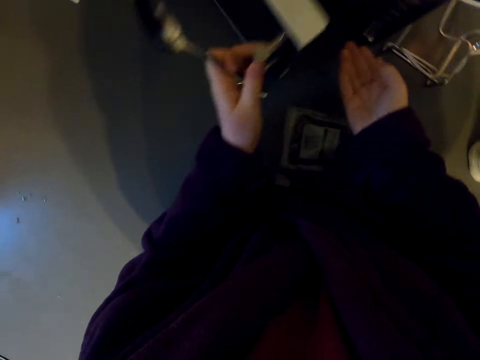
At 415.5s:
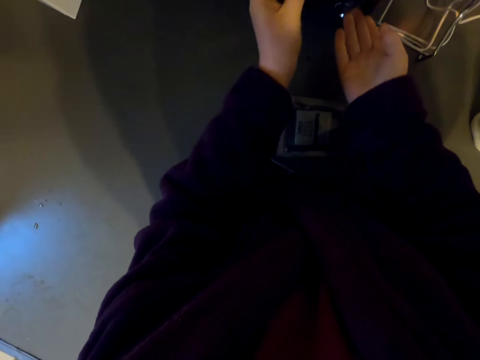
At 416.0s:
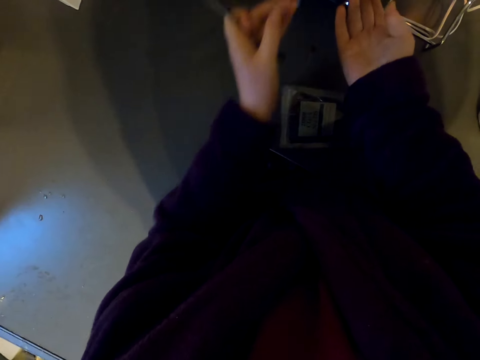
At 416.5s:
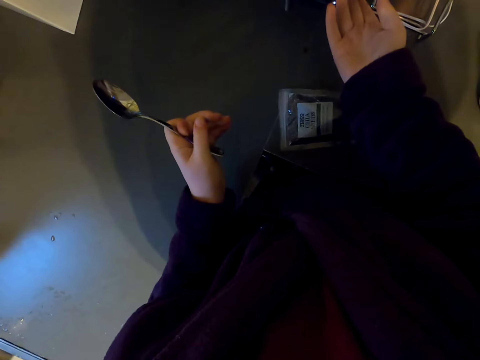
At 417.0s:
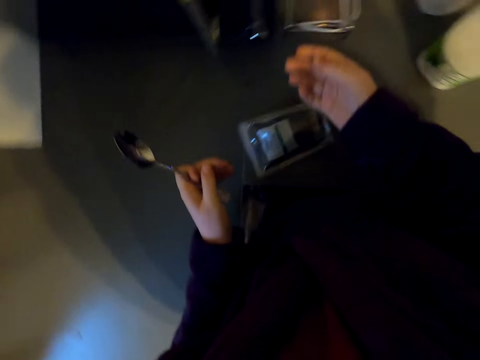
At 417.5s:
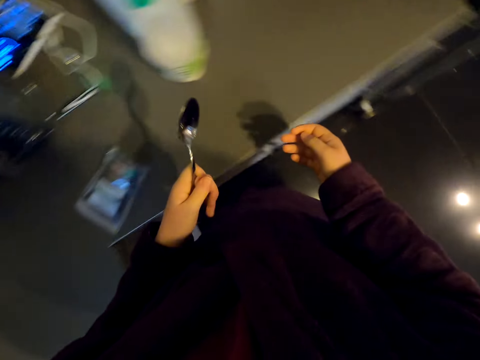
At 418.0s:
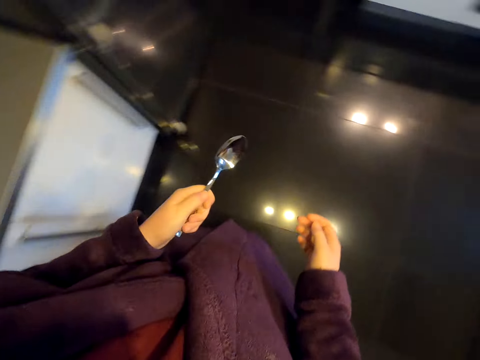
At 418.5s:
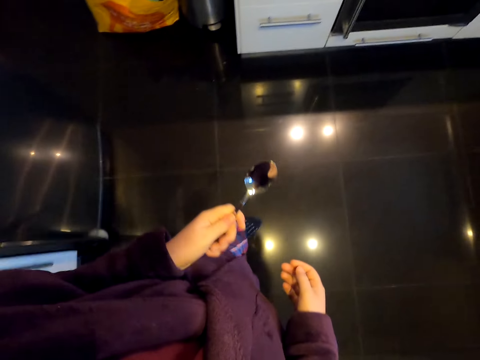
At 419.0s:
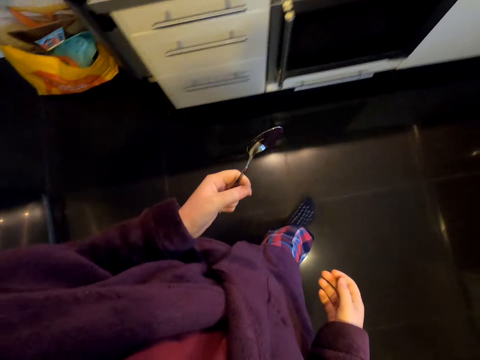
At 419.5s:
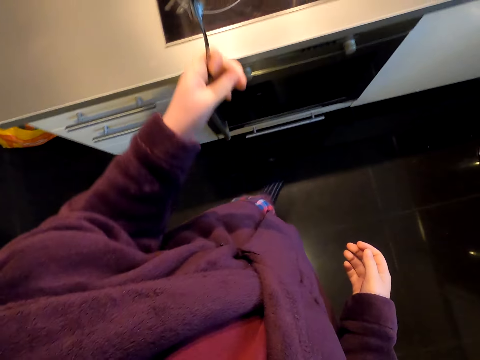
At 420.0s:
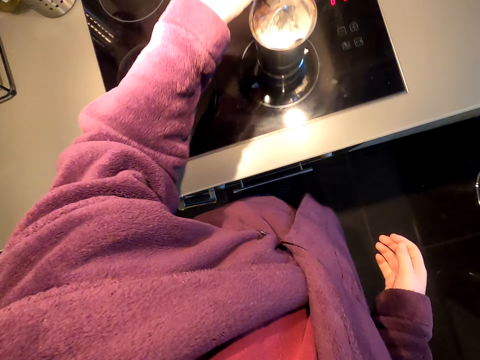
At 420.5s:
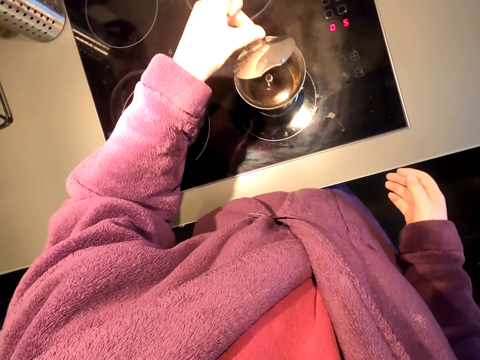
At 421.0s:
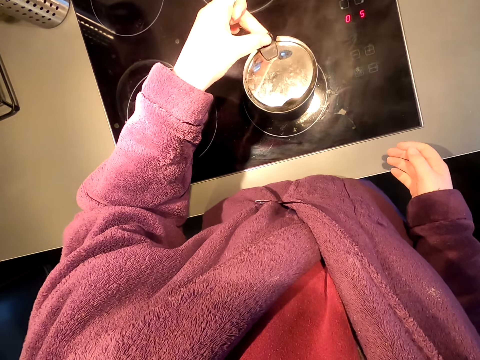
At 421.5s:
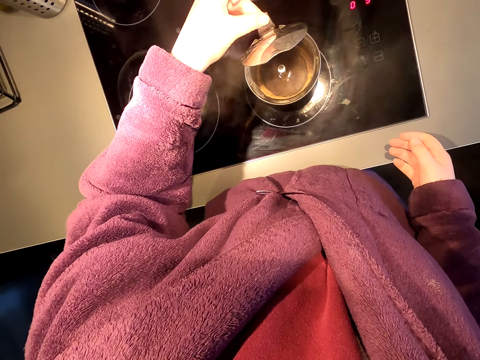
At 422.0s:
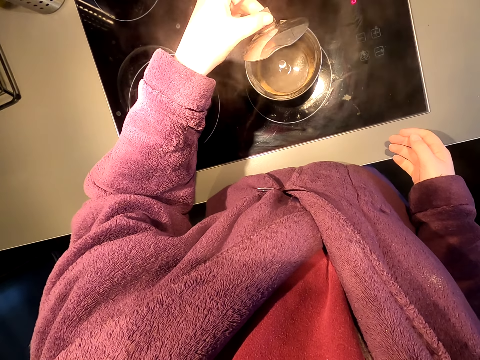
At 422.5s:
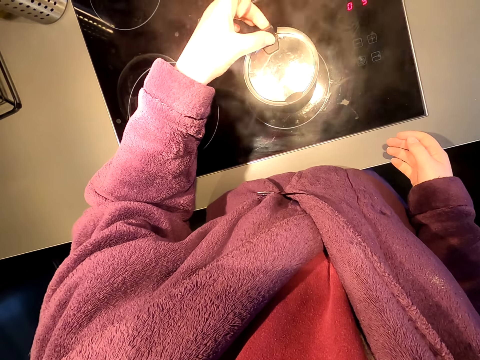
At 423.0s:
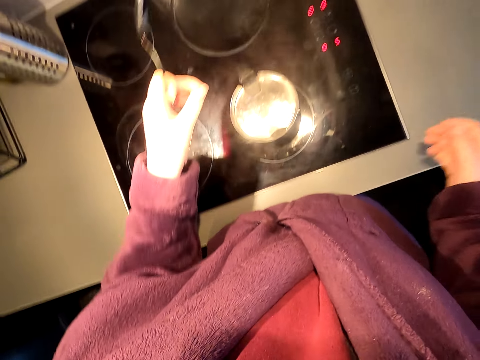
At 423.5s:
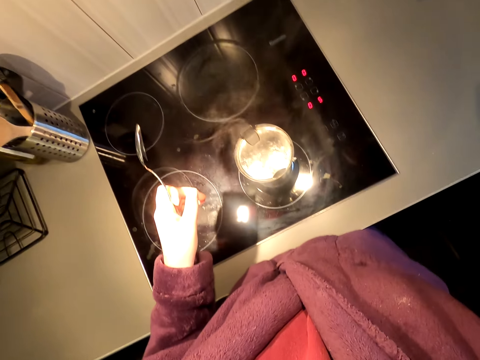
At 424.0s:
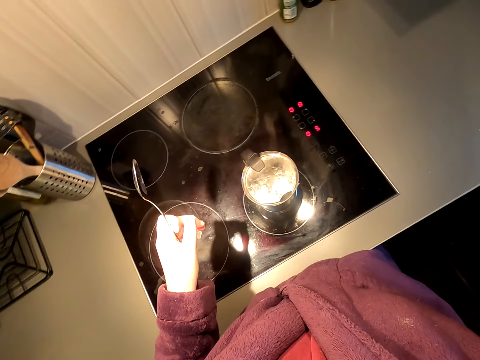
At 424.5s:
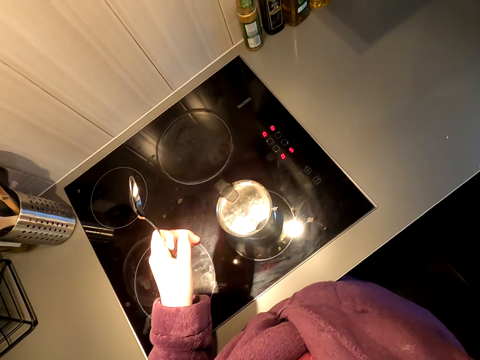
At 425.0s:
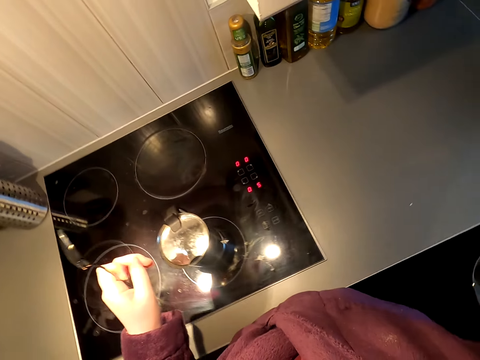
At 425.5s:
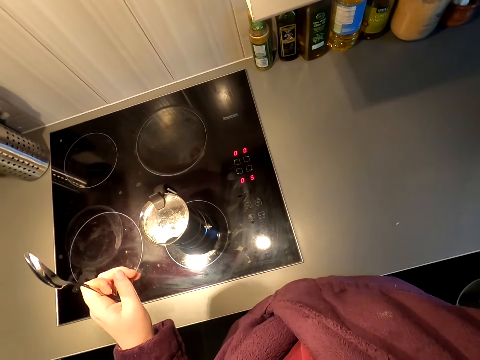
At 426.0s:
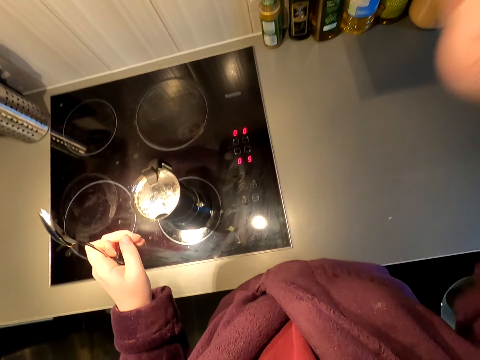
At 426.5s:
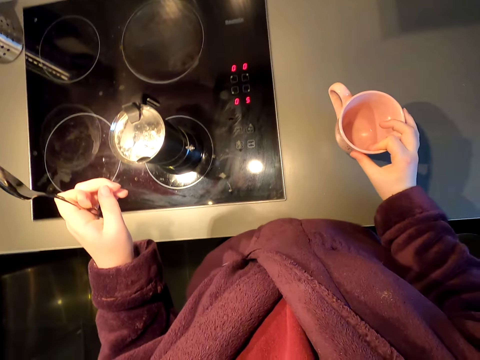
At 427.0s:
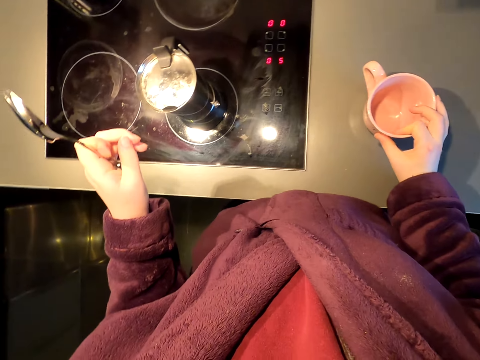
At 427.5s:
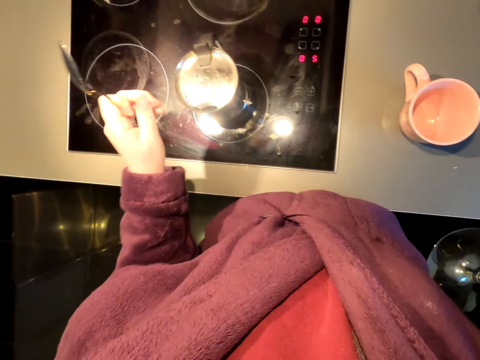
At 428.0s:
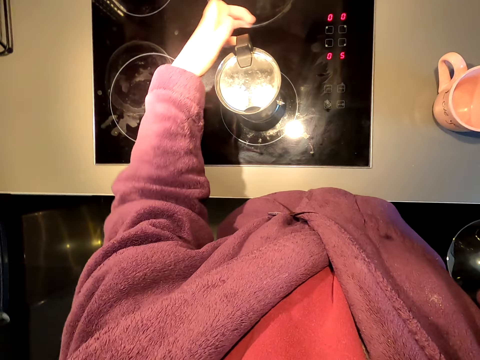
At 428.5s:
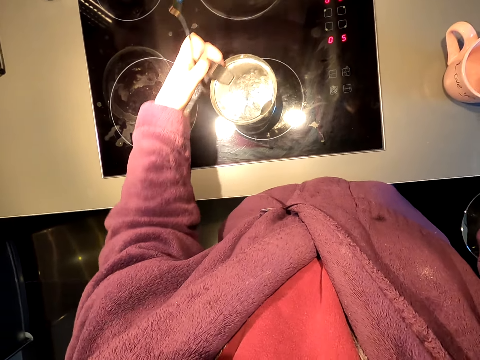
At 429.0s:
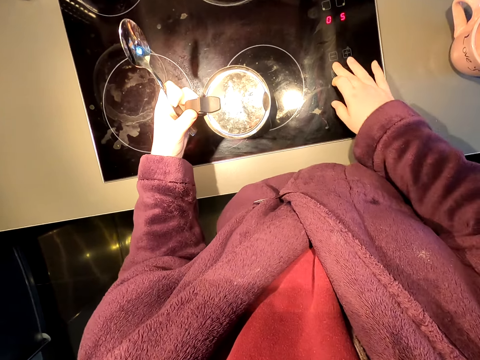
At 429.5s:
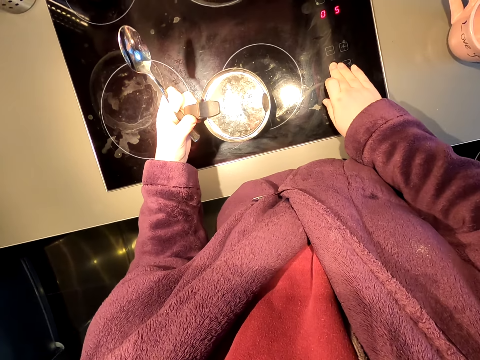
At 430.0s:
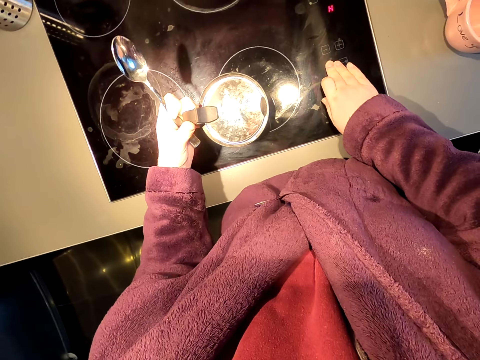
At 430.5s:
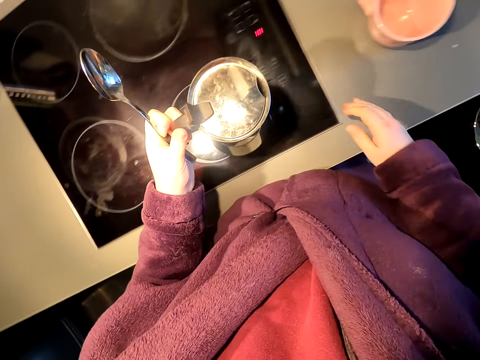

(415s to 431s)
The camera wearer closes the microwave. They set time on the microwave. They remove their hands from the microwave. They turn around. They walk around. They open a saucepan or tea pot on the gas cooker. They close the saucepan. They open the saucepan. They close the saucepan. They stretch their hand. They take a cup. They put the cup on the kitchen slab. They adjust the saucepan. They switch off the gas cooker.

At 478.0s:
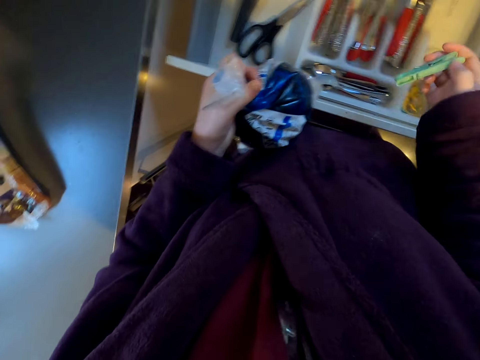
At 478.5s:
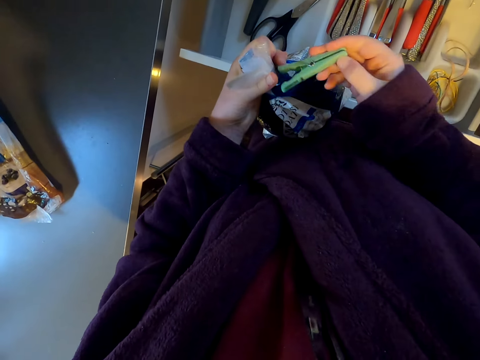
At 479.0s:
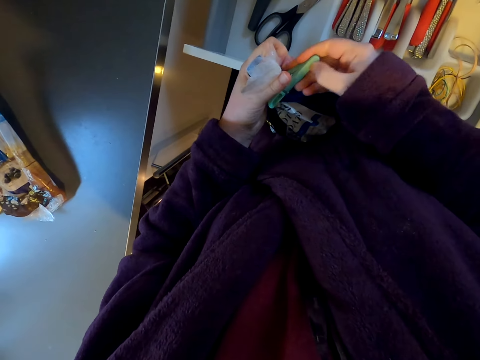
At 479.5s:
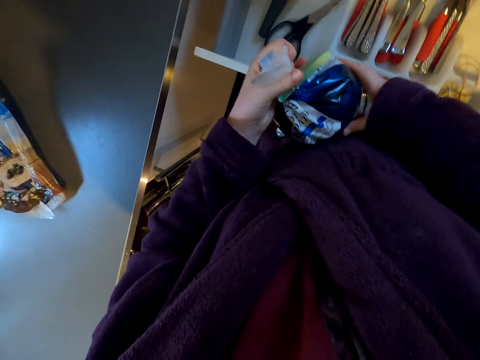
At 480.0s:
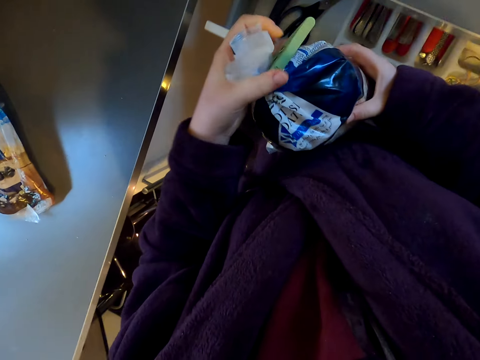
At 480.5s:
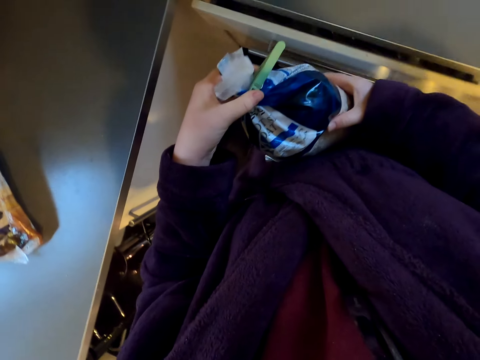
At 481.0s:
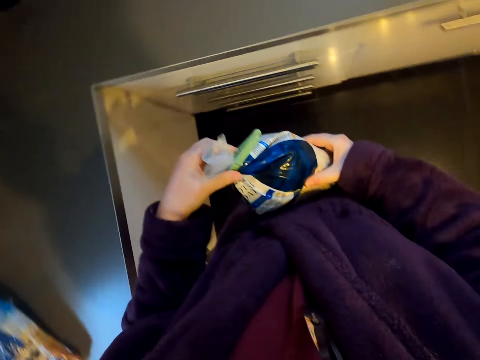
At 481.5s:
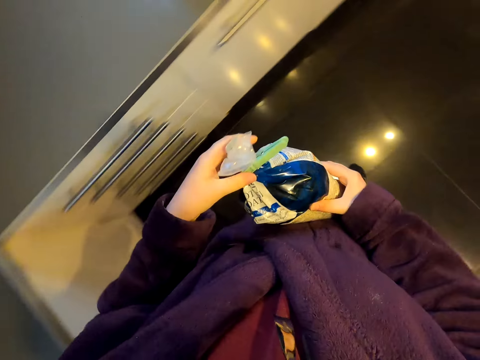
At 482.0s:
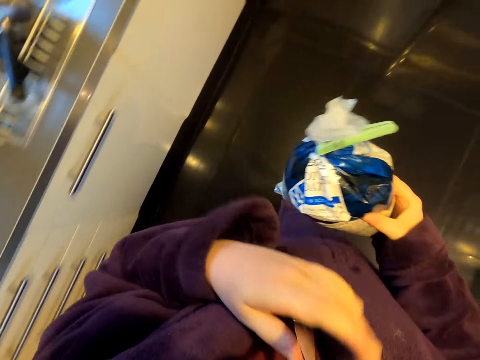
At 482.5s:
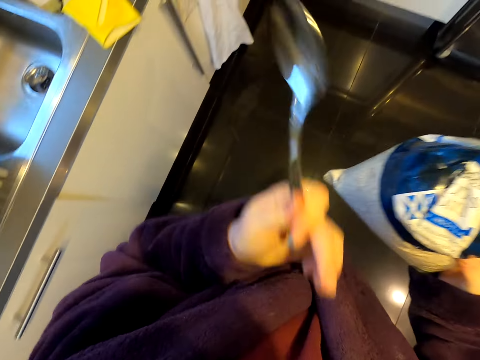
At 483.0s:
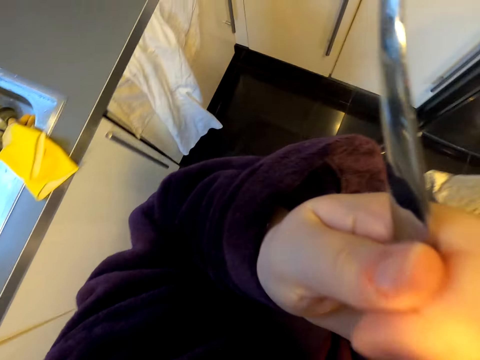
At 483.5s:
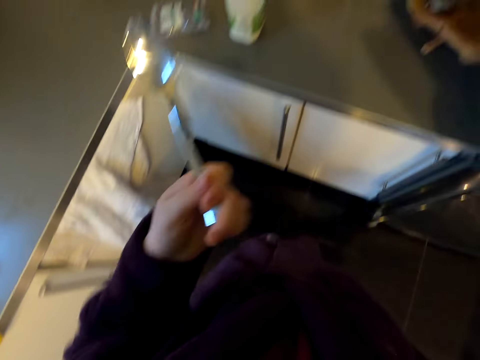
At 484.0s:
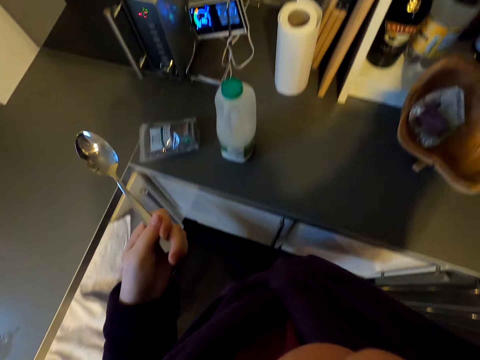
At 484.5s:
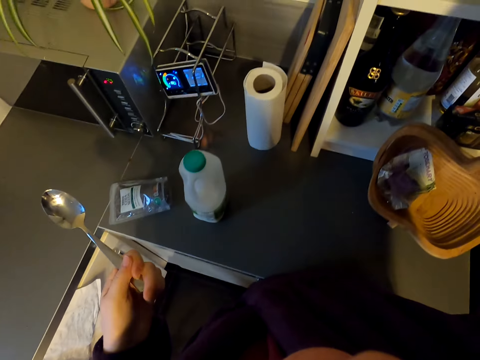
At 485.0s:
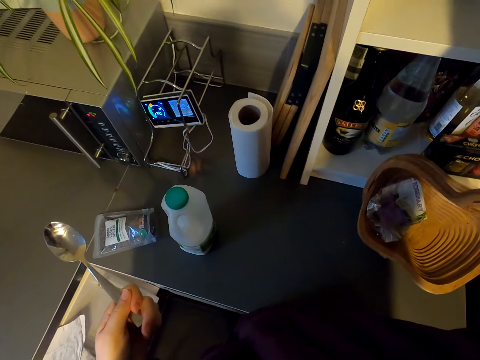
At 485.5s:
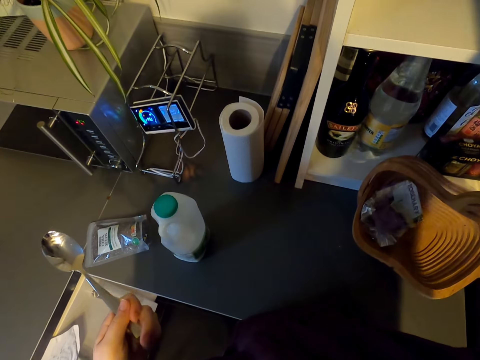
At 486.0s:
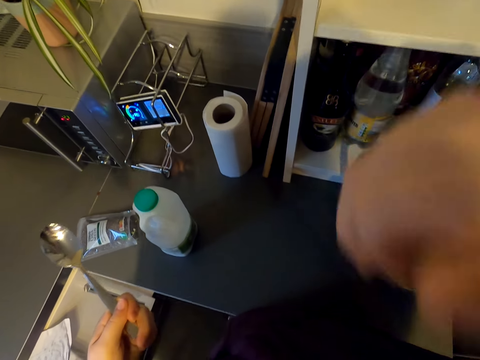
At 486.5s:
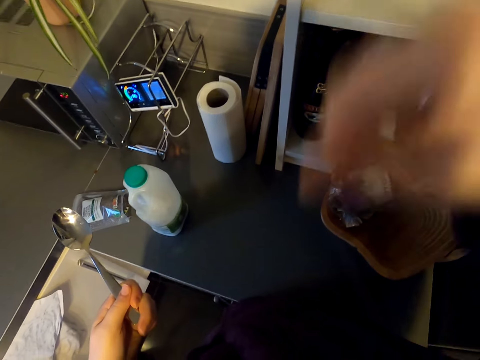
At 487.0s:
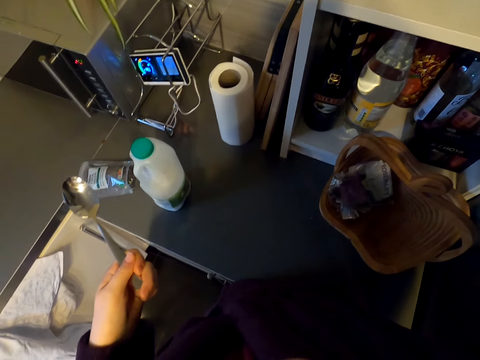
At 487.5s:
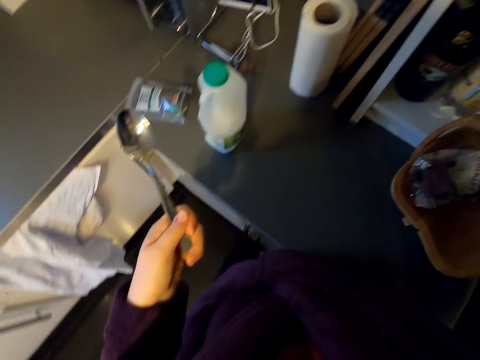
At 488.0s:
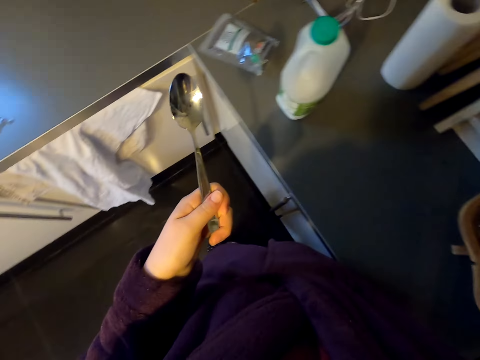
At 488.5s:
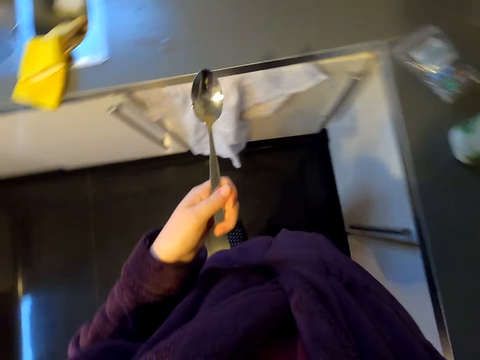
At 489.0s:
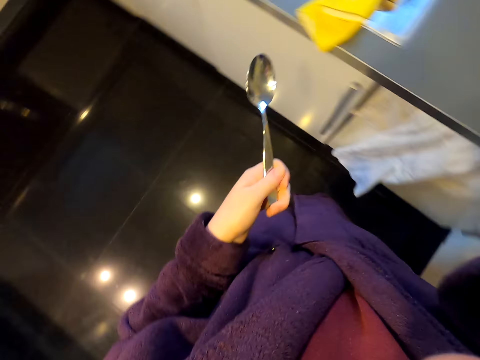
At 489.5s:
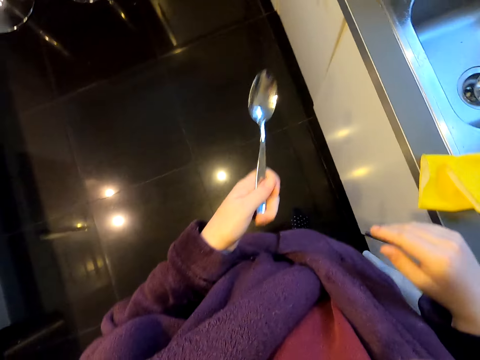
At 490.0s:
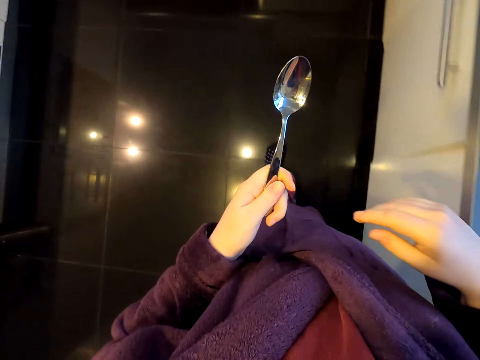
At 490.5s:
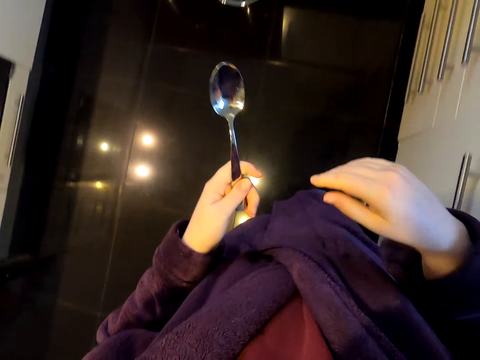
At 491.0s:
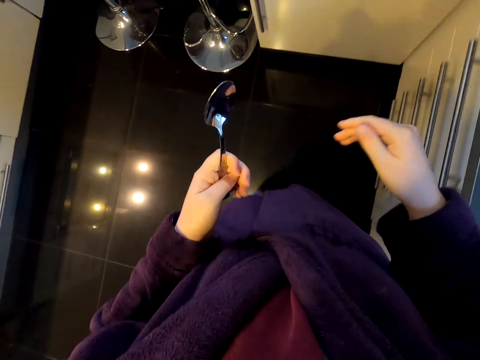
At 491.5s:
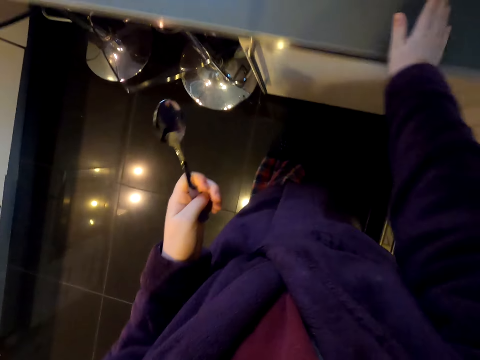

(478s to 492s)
The camera wearer takes a peg. They close the packet with the peg. They turn around. They take the spoon. They touch their face. They remove their hand from their face. They put the packet on an upper cabinet. They lower their hand. They turn around. They walk around.
